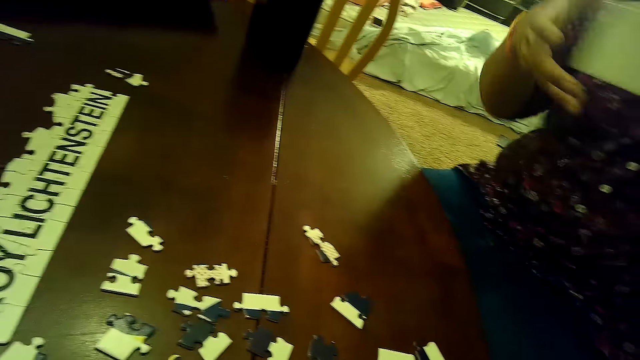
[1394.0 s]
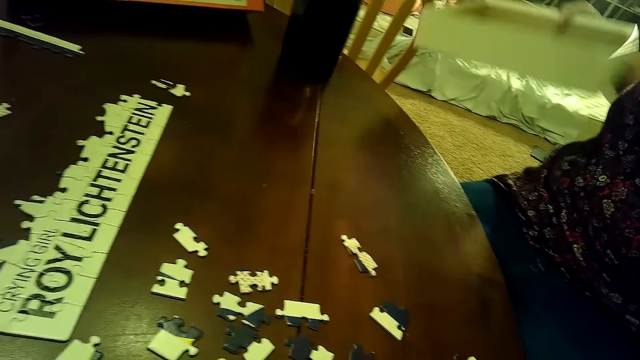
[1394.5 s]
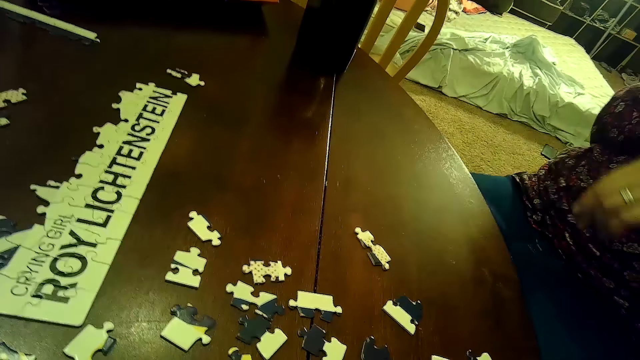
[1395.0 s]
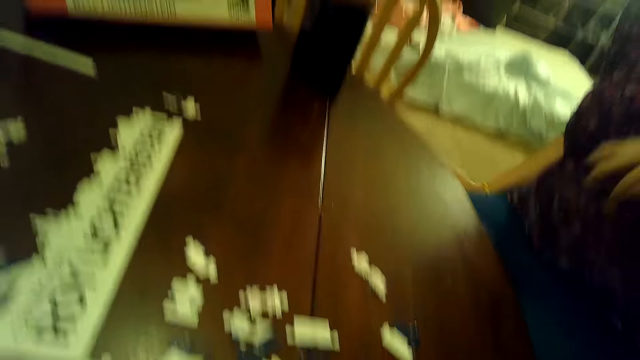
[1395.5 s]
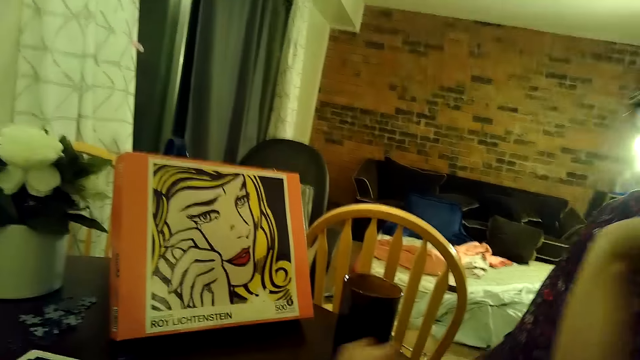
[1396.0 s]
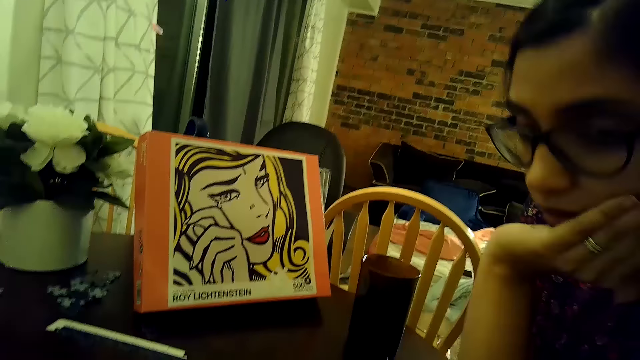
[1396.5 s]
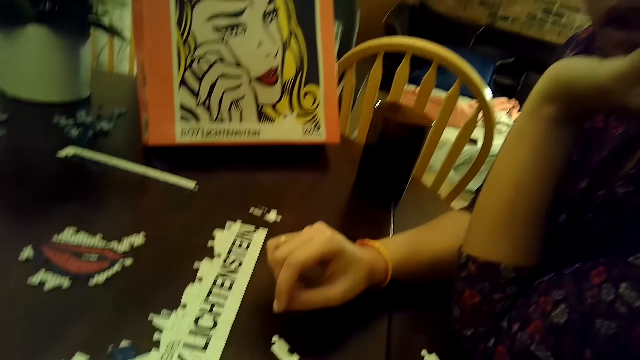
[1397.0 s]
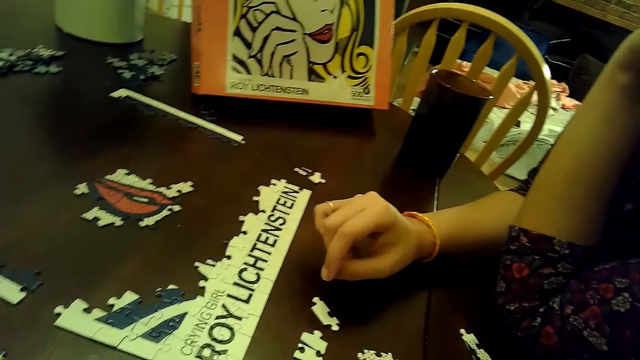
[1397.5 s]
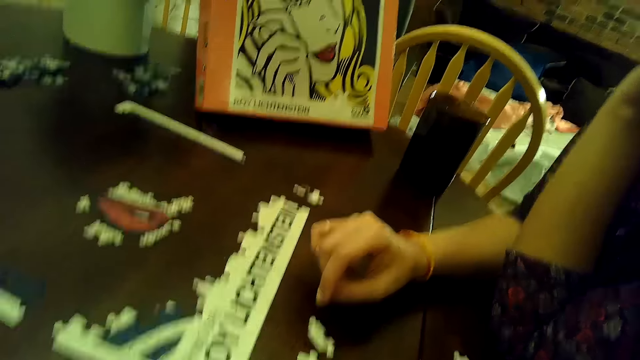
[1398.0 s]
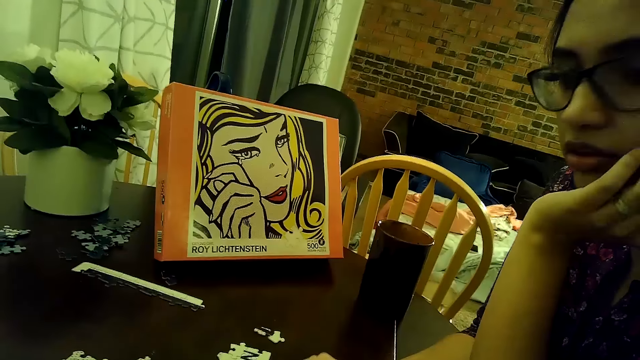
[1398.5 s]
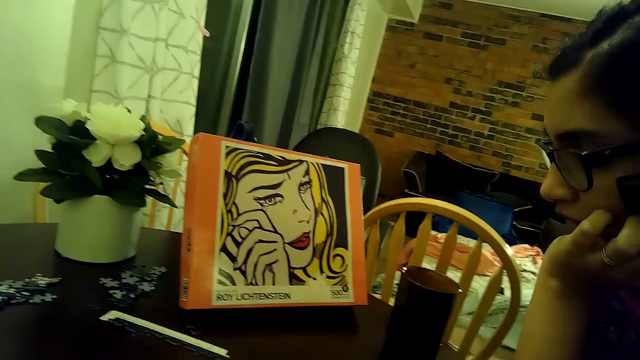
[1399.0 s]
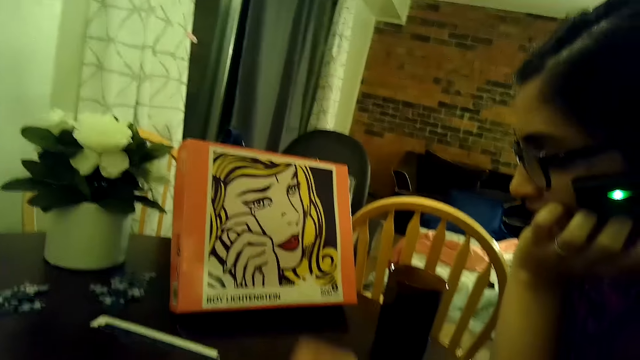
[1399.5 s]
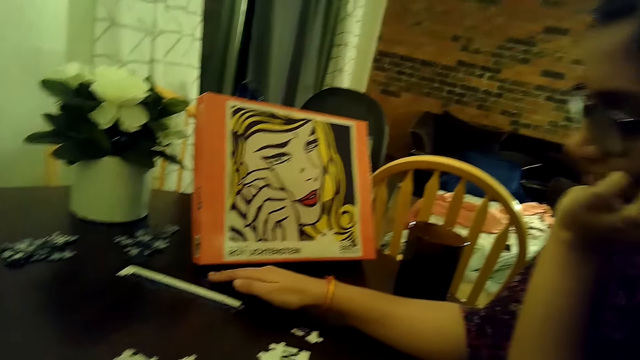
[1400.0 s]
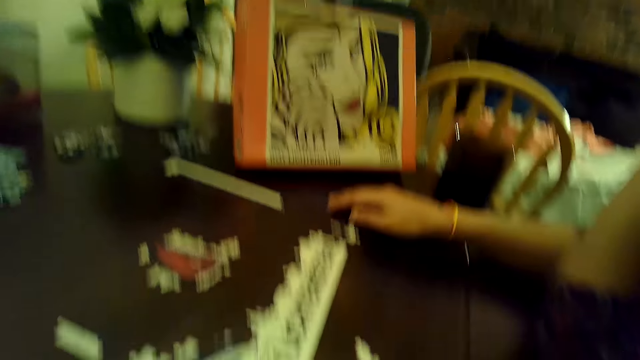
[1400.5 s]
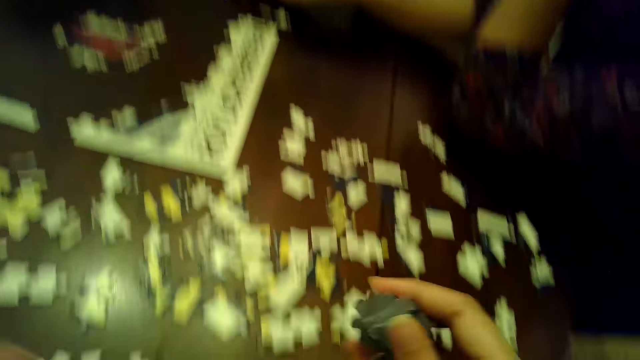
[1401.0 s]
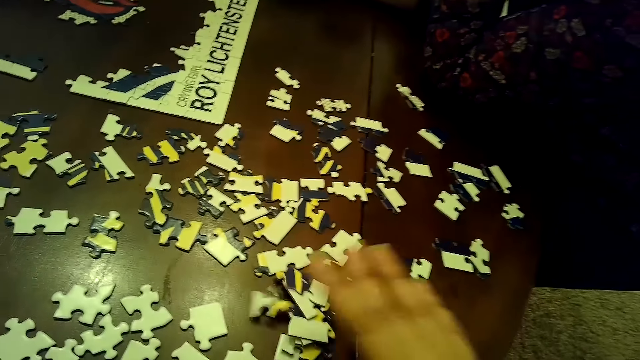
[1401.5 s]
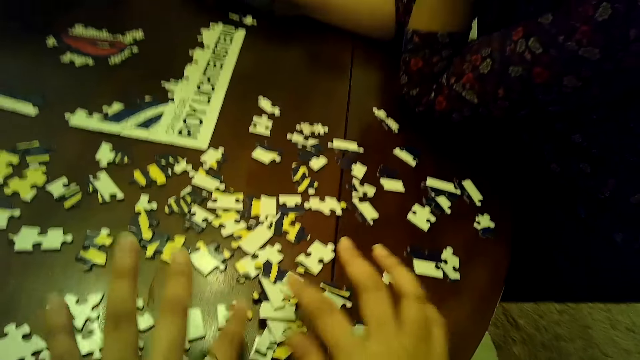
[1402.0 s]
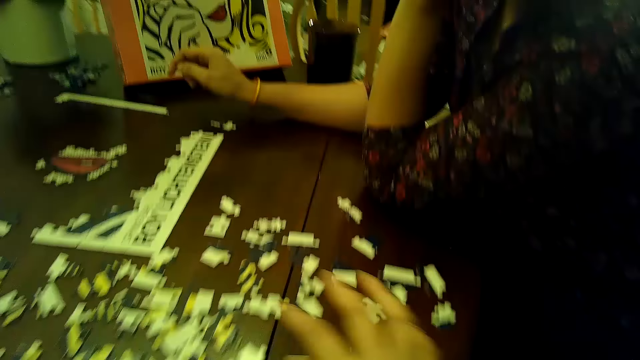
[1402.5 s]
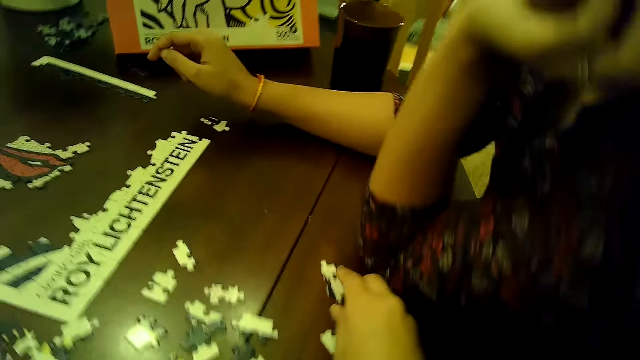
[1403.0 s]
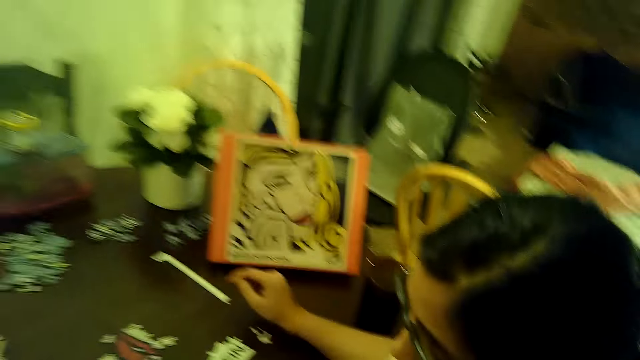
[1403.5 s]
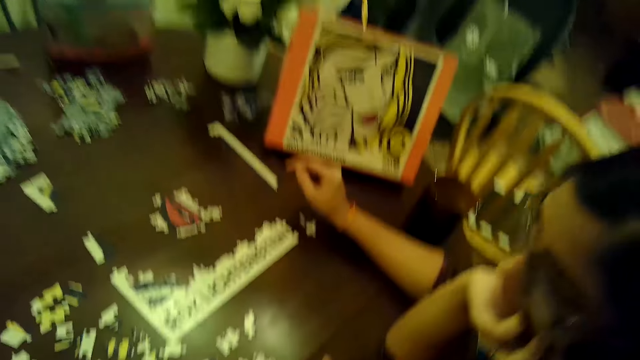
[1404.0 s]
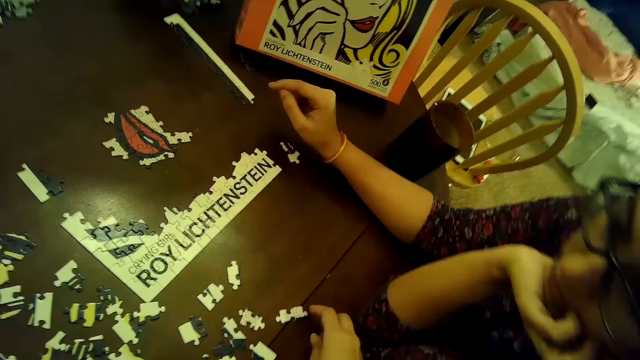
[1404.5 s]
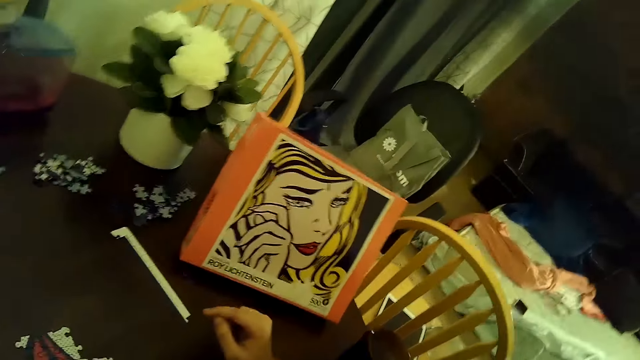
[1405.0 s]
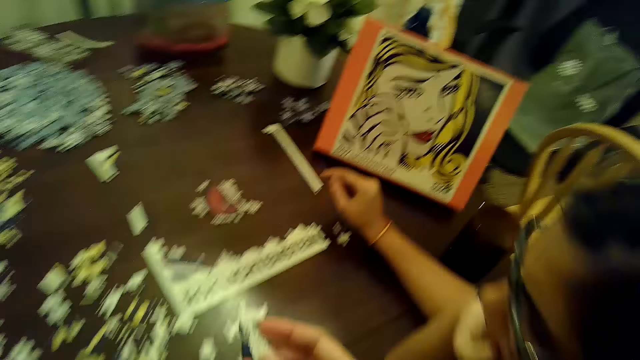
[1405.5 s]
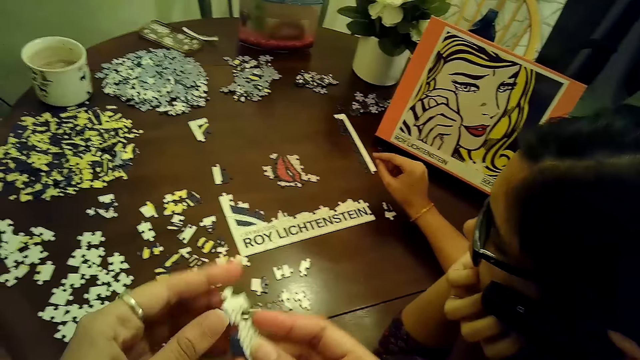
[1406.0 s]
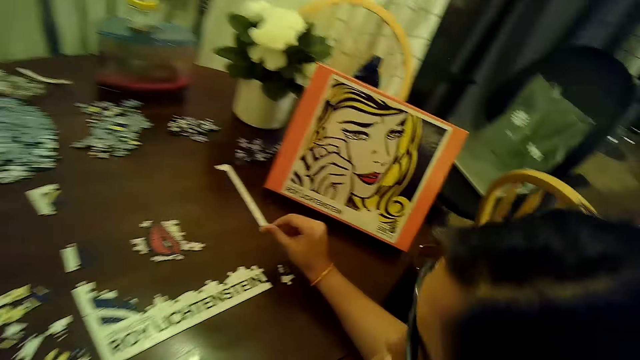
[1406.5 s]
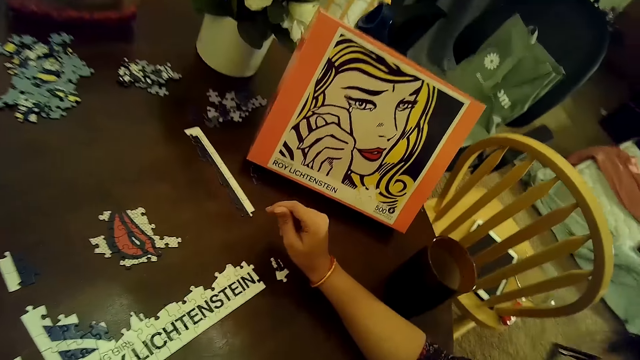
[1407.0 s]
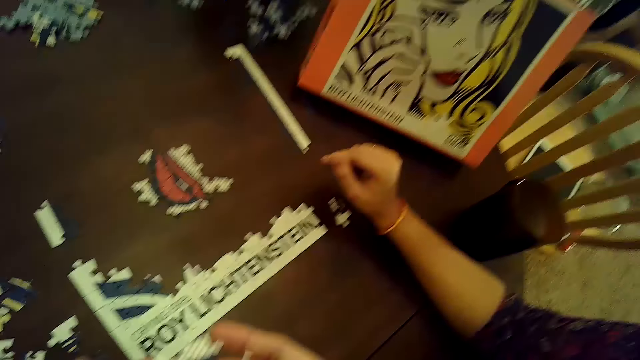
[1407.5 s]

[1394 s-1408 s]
The woman drops the piece of the jigsaw puzzle on the table with her right hand. The woman passes the jigsaw puzzle box from her left hand to her right hand. The woman drops the jigsaw puzzle box on the floor with her left hand. The woman places her right hand on the table, places her left elbow on the table, and rests her head on the left hand. The woman moves a piece of the jigsaw puzzle on the table with her right hand. The camera wearer drops some pieces of the jigsaw puzzle on the table with her right hand. She scatters the pieces of the jigsaw puzzle on the table with her right hand. She arranges cards on the table. She adjusts a piece of the jigsaw puzzle on the table. She picks up the piece of the jigsaw puzzle from the table. She holds the piece of the jigsaw puzzle with both hands.

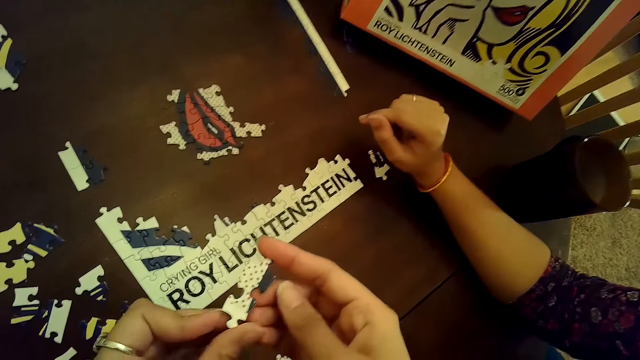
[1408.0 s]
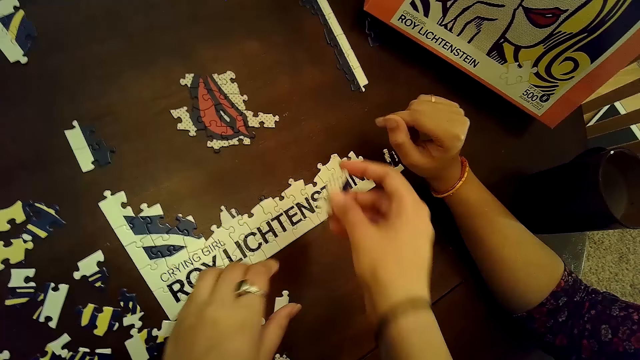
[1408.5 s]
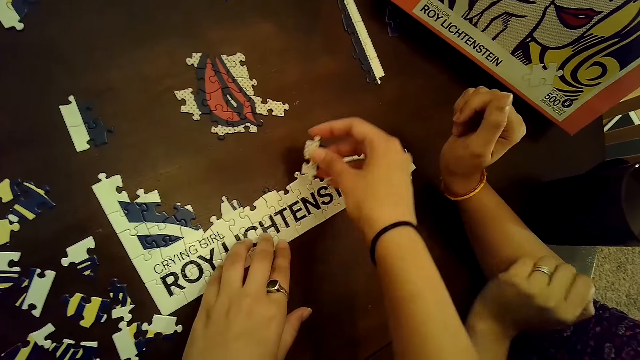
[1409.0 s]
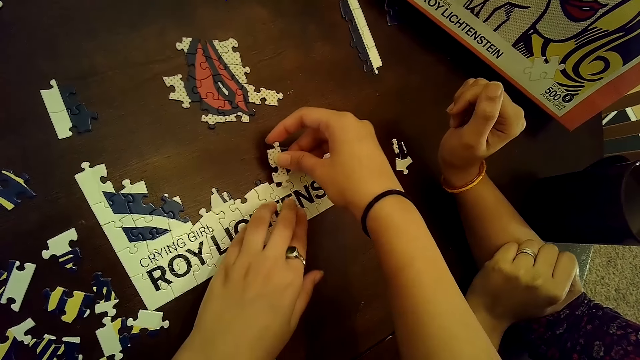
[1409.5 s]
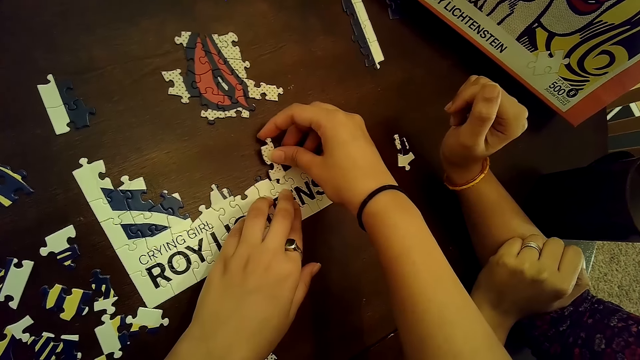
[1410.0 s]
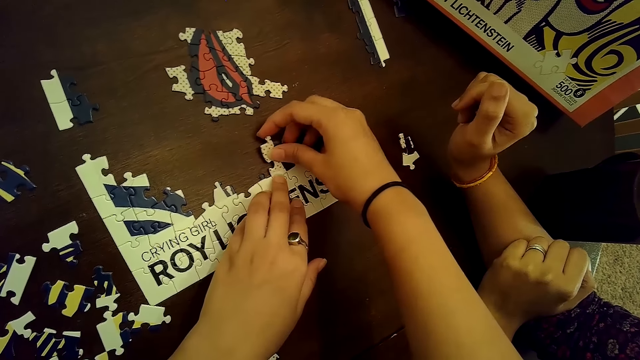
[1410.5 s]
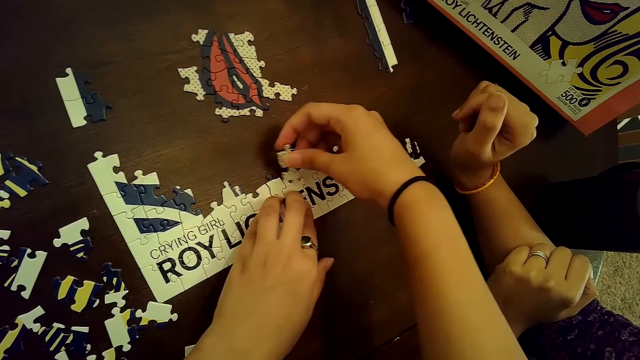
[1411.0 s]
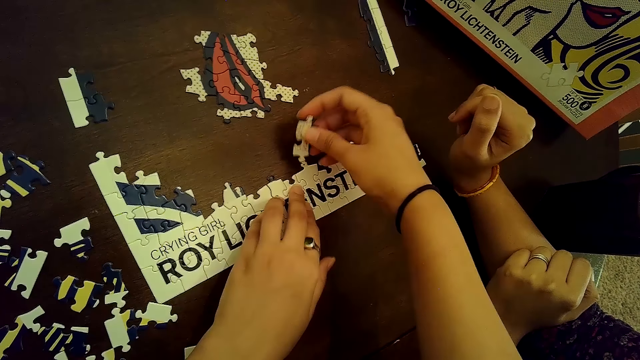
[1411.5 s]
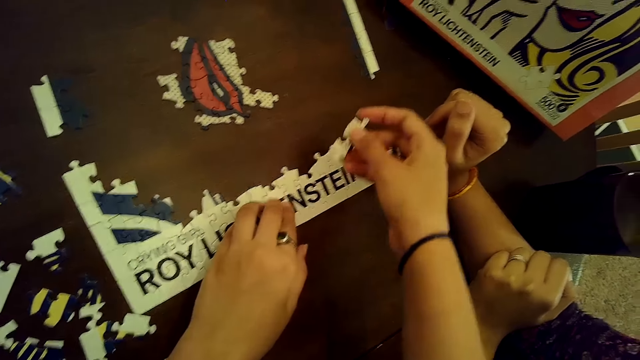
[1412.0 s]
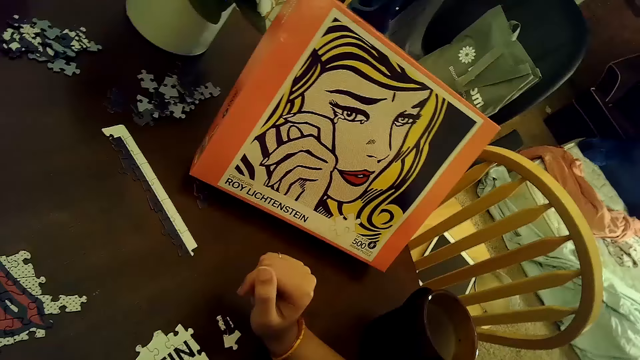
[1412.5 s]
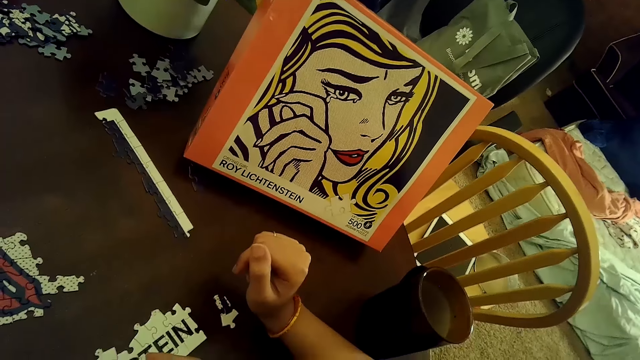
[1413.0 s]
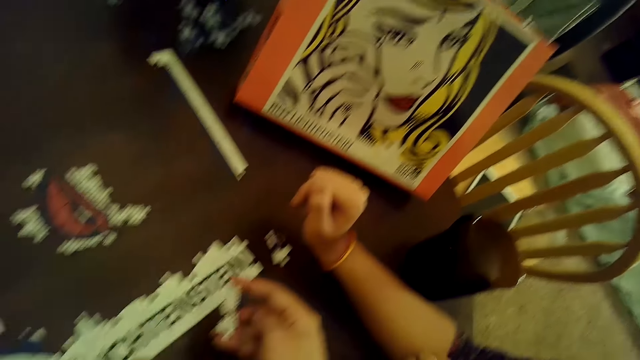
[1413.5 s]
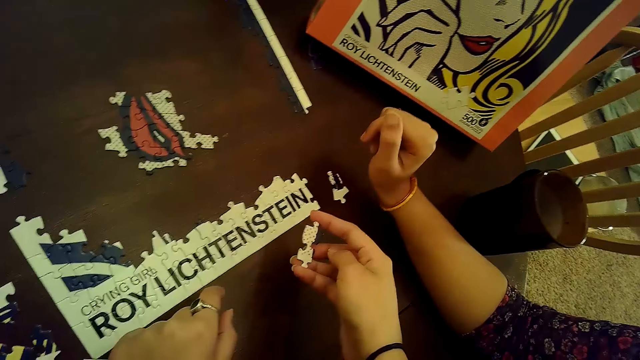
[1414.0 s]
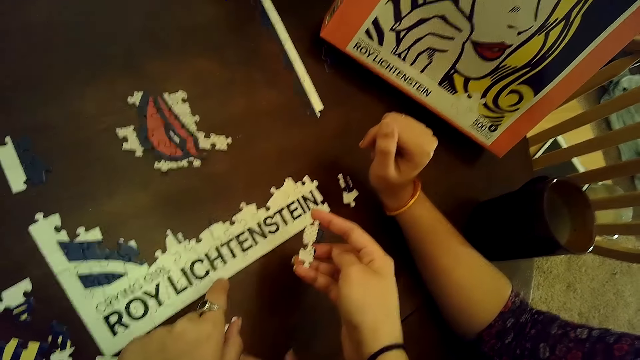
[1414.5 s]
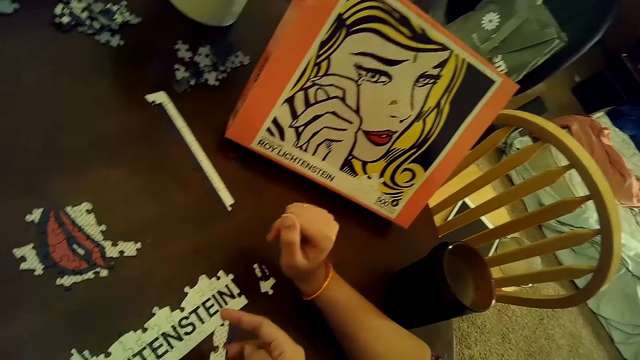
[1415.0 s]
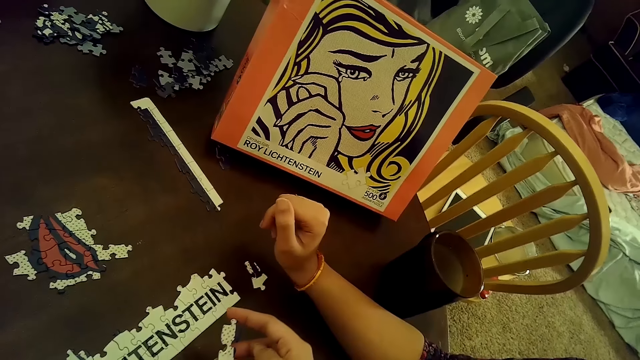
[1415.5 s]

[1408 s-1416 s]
The camera wearer holds down a tile of jigsaw puzzles on the table with her left hand. She inserts the piece of jigsaw puzzle into the tile of jigsaw puzzle on the table with her right hand. She pulls out the piece of jigsaw puzzle from the tile on the table with her right hand.
